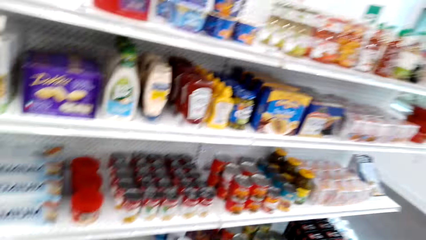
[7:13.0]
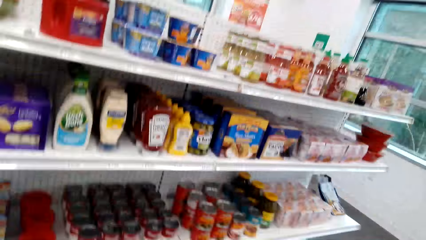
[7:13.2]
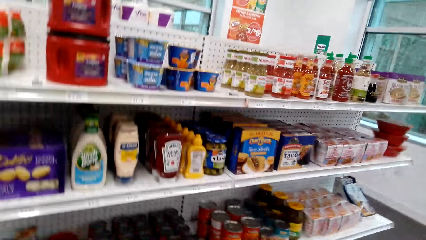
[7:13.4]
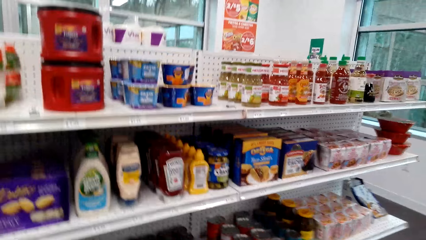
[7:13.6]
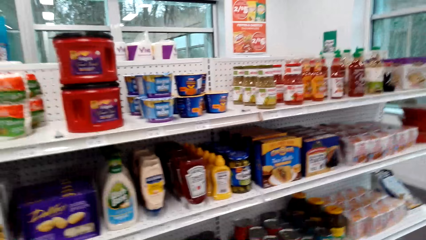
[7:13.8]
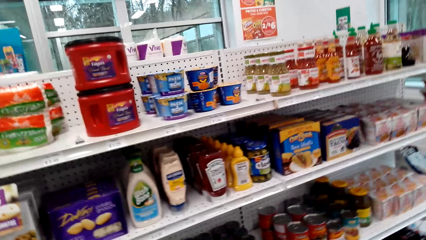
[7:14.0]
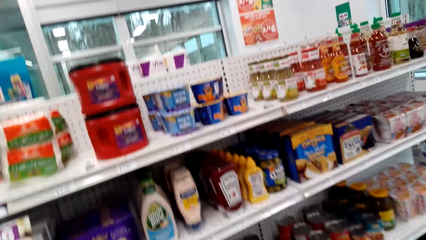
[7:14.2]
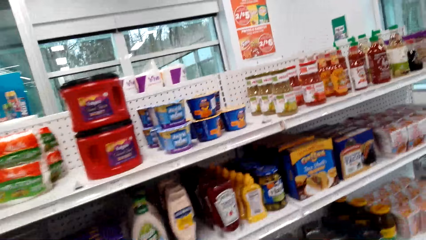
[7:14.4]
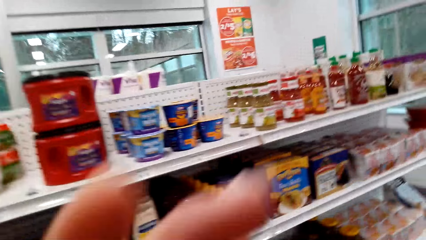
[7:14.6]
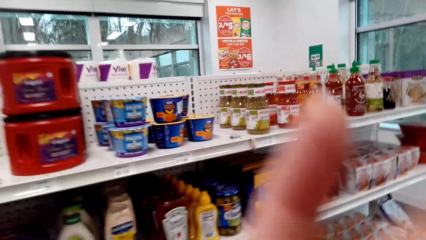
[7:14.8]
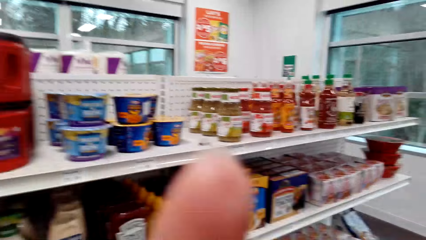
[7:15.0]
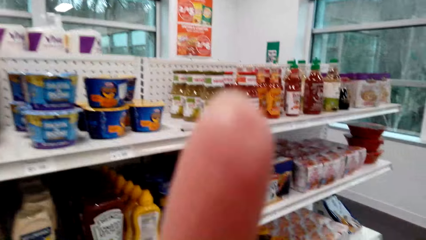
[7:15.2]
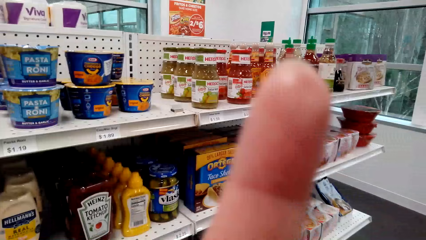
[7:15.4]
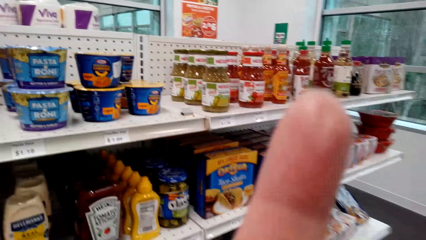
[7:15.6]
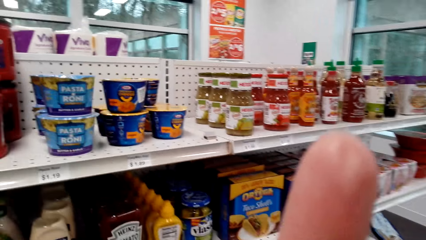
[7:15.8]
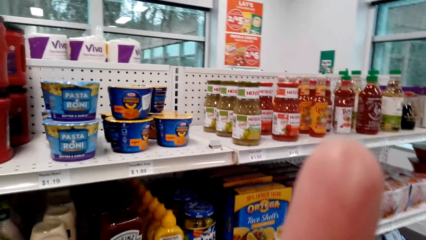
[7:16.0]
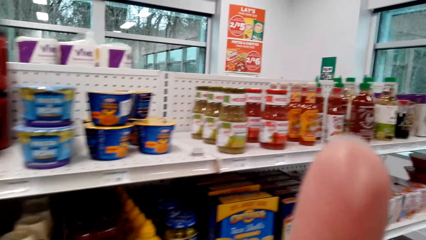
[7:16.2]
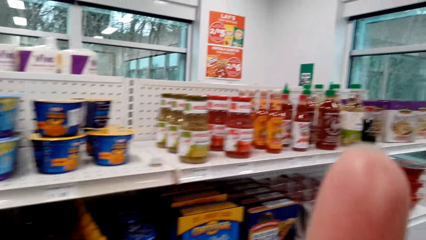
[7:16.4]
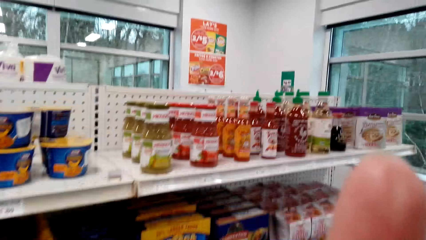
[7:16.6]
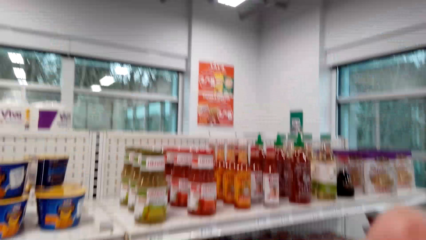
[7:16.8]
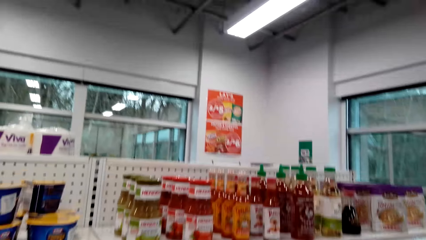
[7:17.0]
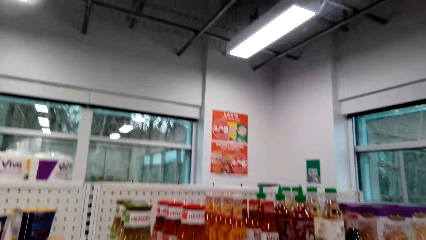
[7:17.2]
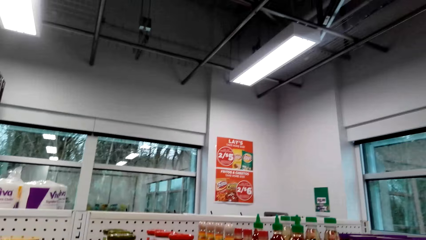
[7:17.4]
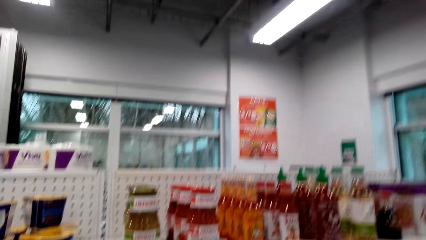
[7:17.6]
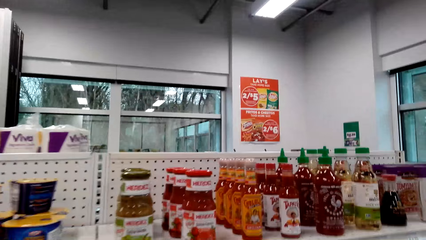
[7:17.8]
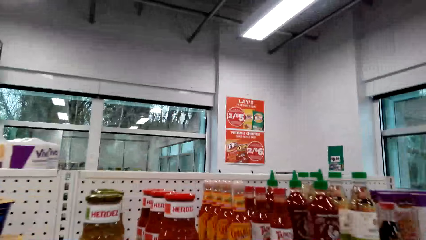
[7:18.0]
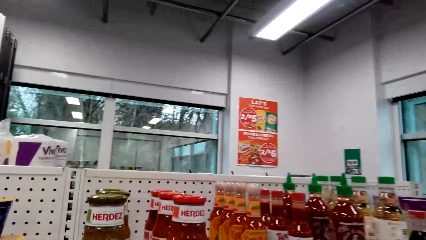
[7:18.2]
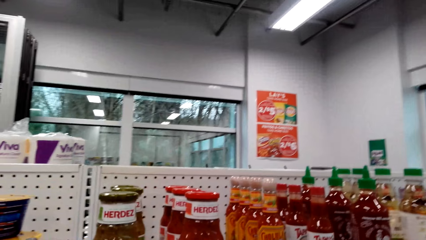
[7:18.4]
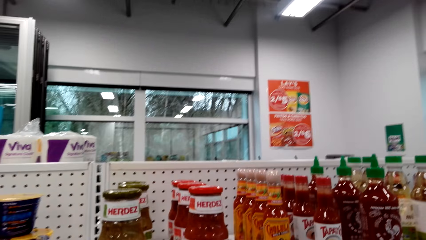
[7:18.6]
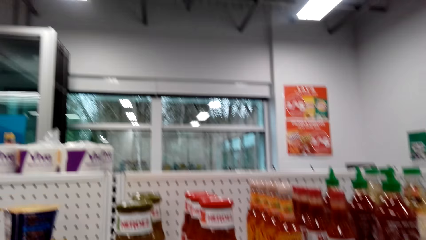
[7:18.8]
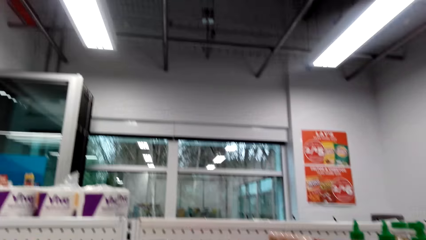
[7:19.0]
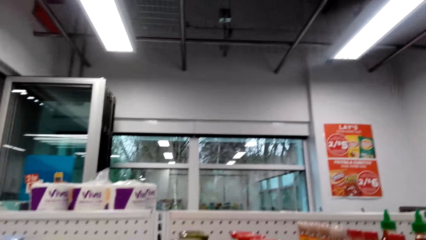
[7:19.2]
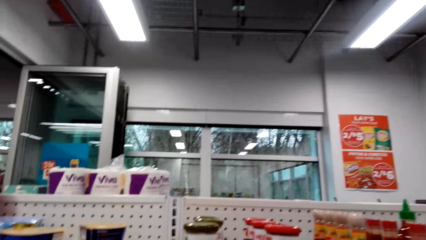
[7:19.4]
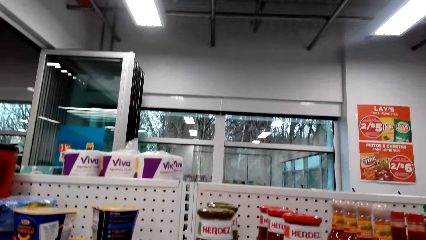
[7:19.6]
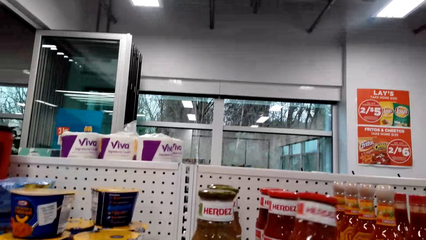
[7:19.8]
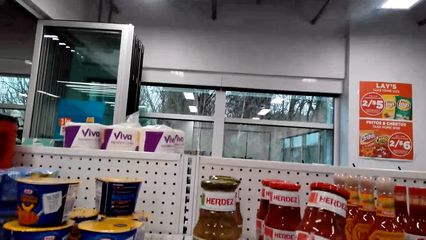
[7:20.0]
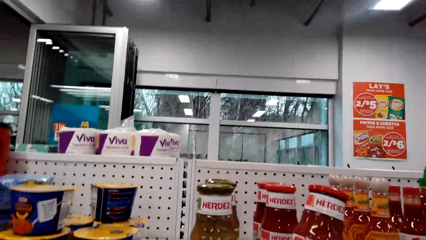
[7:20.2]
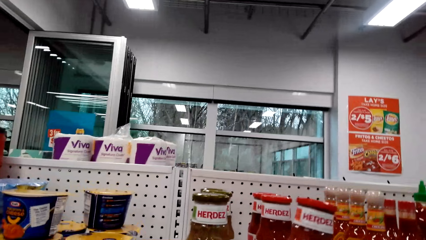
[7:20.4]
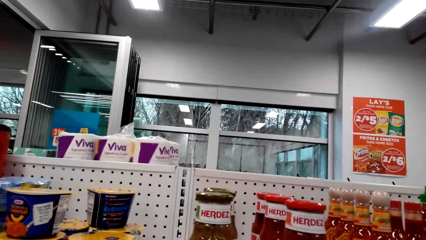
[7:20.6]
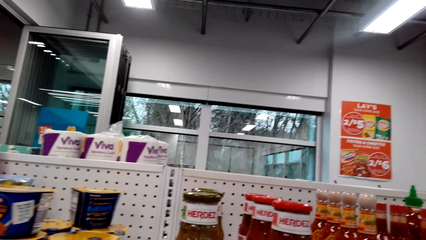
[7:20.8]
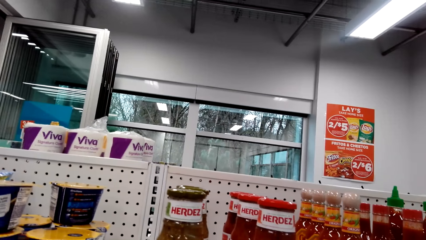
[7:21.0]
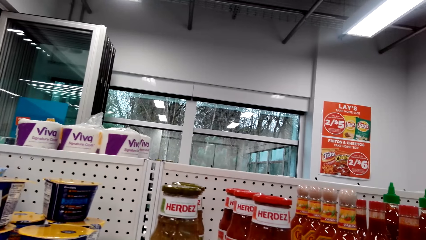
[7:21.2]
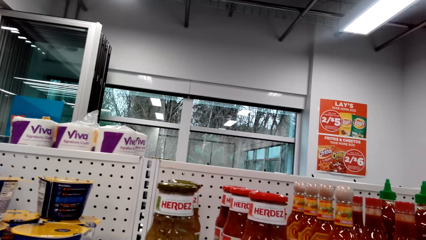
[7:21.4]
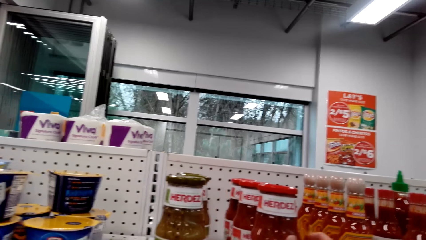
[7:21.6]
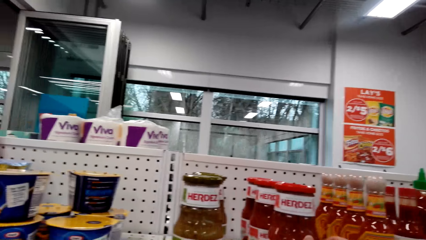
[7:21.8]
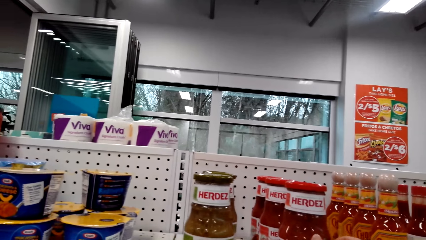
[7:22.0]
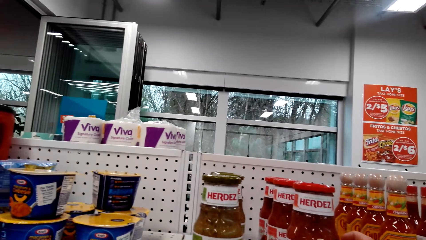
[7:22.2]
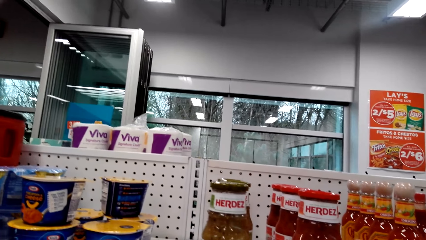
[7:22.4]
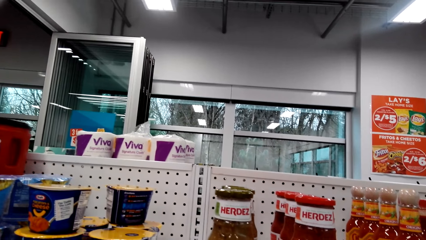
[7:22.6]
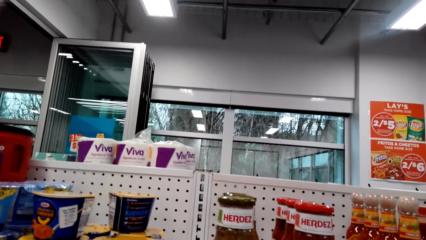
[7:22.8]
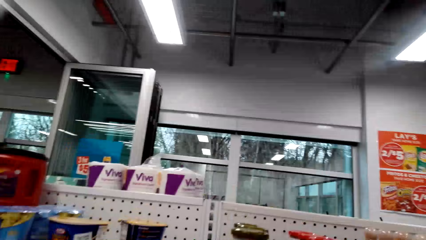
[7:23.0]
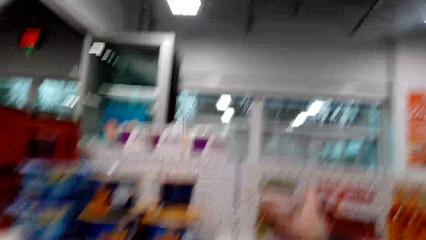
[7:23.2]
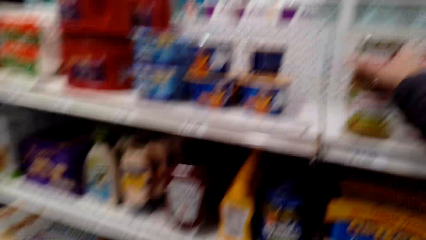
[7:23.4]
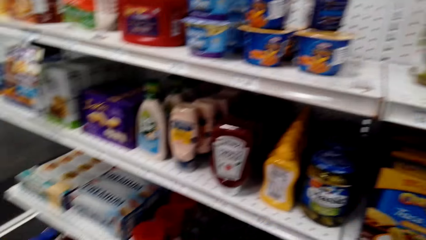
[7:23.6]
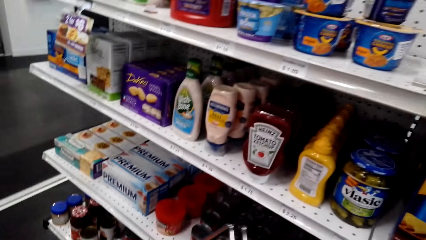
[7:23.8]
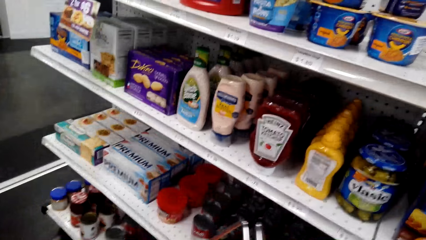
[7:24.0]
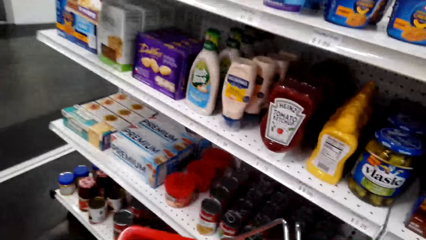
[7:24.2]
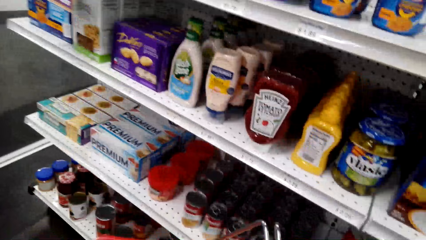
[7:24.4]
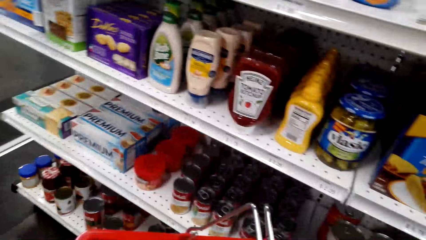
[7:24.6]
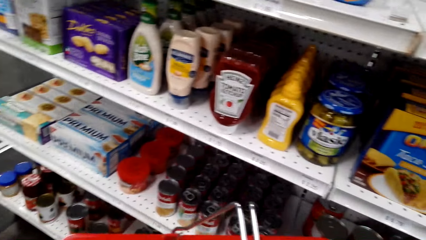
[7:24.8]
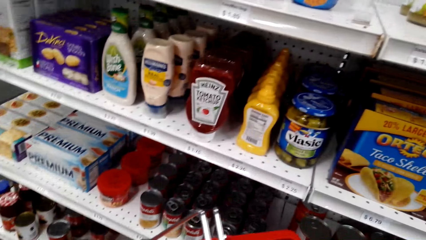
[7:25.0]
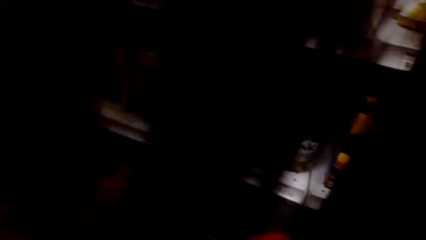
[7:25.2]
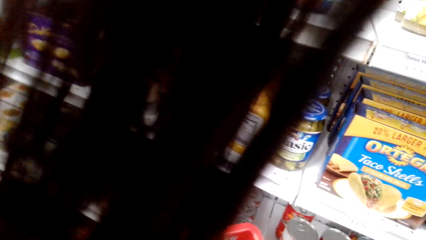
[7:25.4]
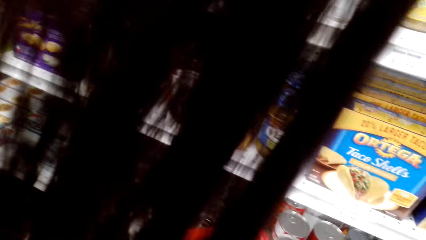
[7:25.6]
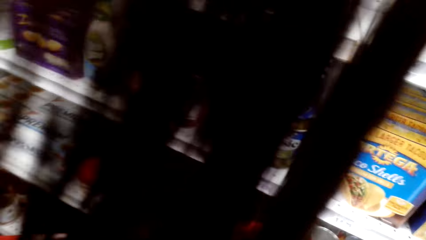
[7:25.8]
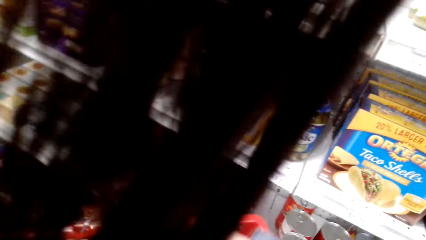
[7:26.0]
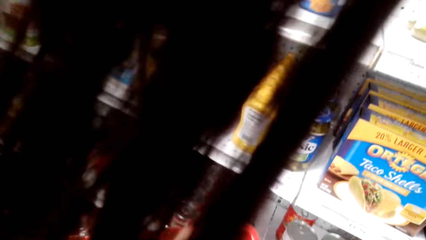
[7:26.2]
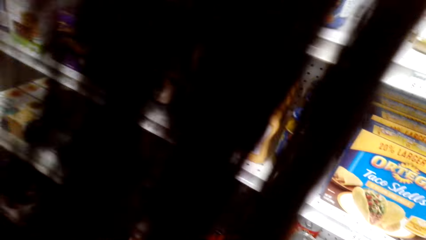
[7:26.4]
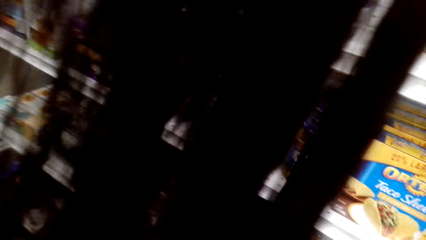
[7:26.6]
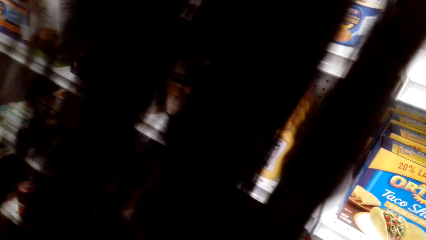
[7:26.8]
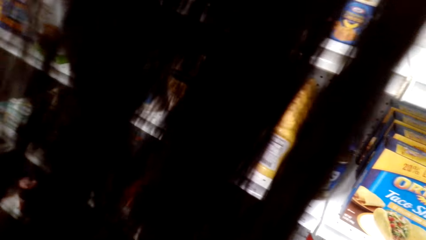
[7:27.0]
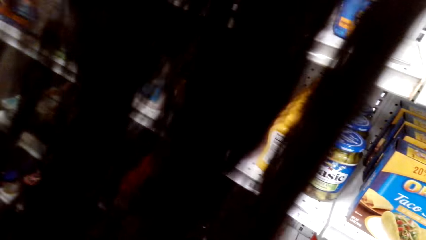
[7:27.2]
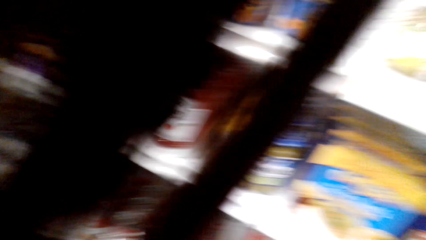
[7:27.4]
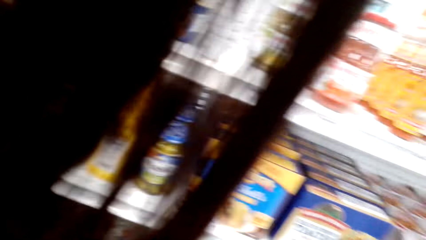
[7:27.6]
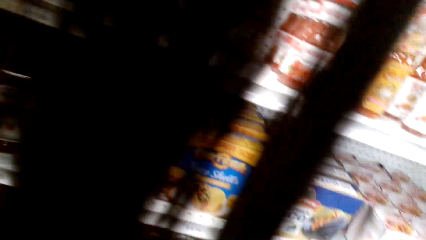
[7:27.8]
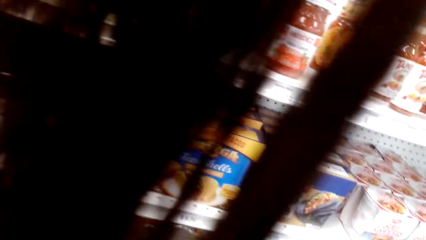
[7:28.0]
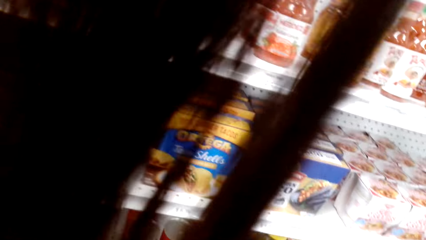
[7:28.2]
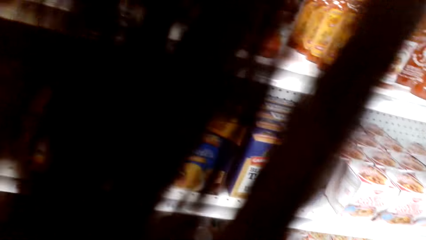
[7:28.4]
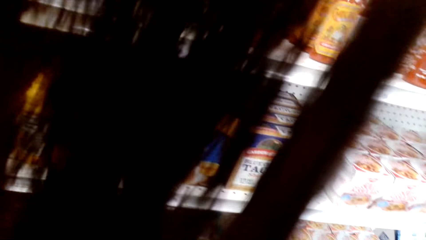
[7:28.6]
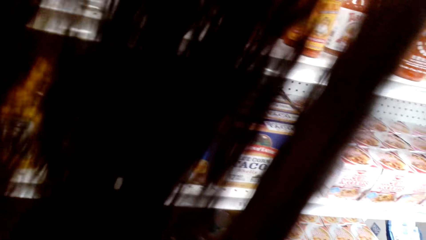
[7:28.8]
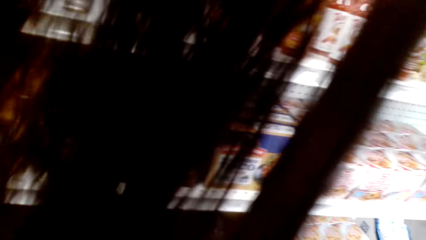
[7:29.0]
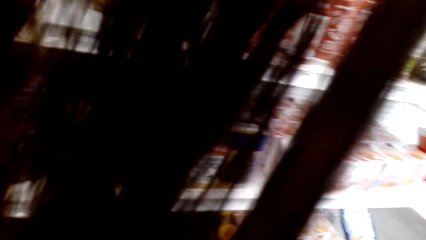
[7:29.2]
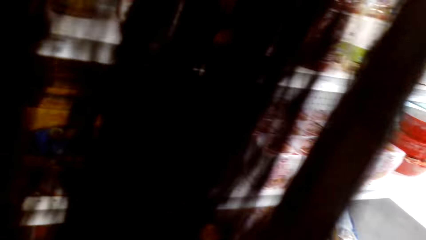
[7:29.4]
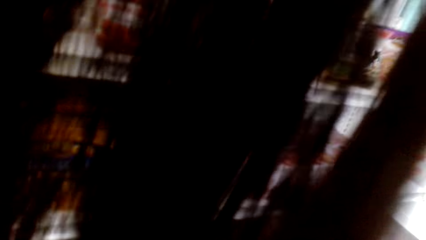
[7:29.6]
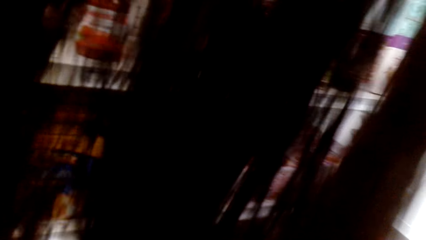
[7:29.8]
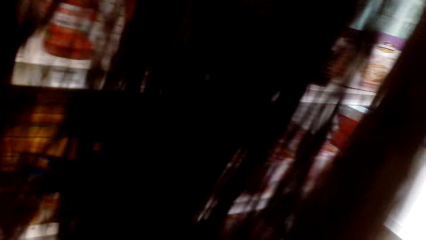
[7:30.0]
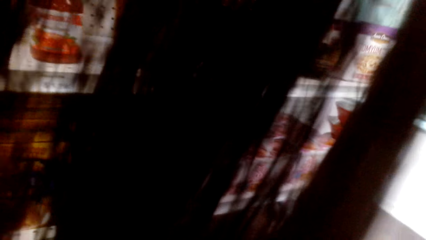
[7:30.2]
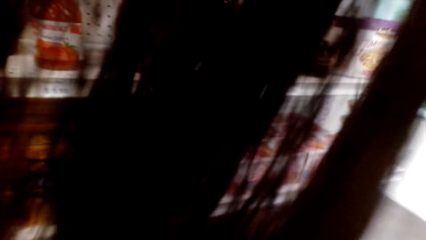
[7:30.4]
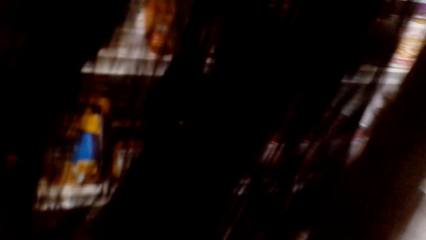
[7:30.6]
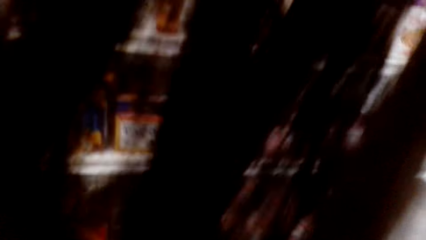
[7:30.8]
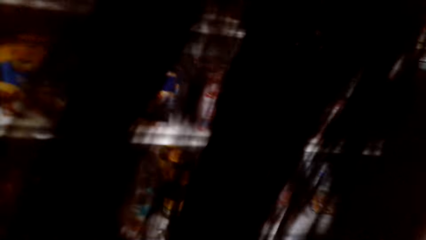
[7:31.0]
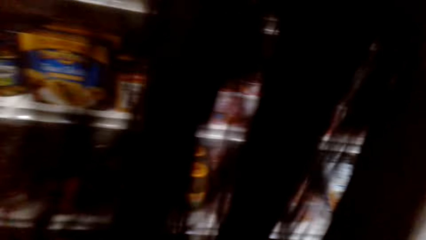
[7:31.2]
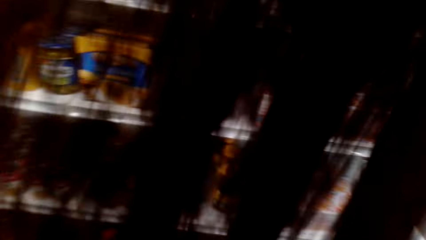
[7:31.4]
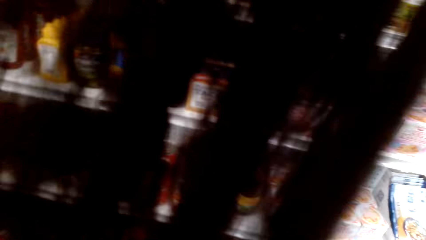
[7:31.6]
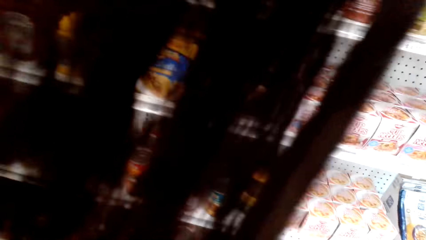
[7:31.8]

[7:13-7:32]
The camera wearer raises her hands. She touches Herdez on the shelf.
